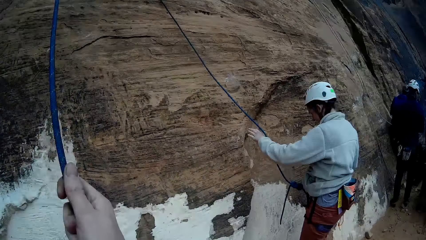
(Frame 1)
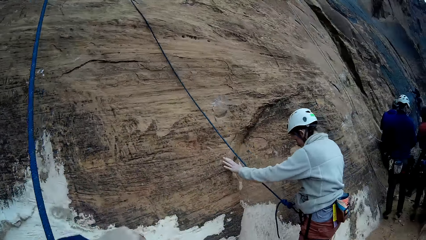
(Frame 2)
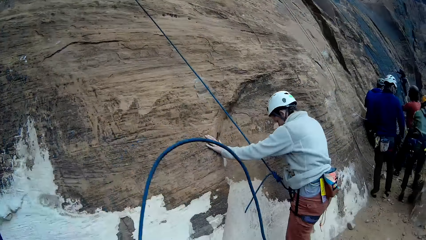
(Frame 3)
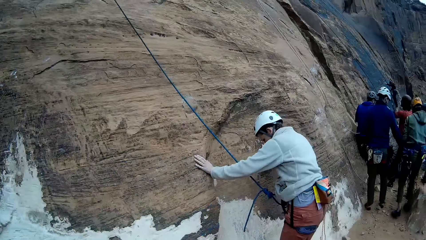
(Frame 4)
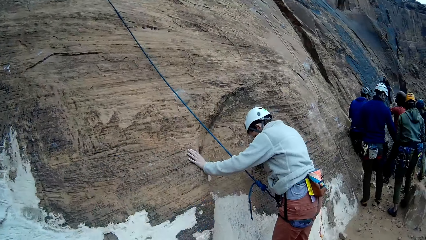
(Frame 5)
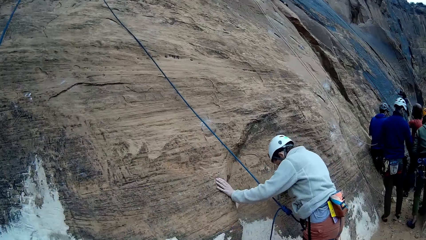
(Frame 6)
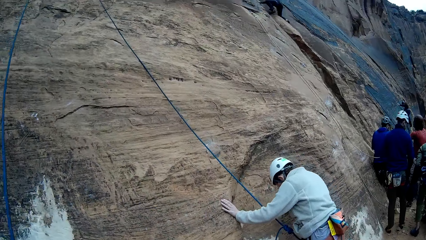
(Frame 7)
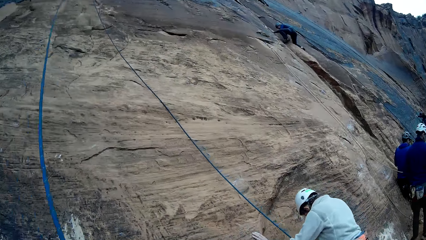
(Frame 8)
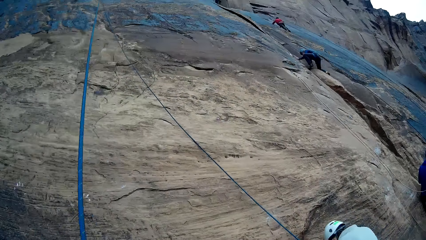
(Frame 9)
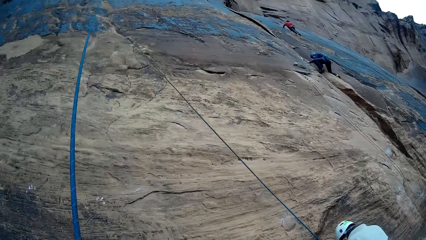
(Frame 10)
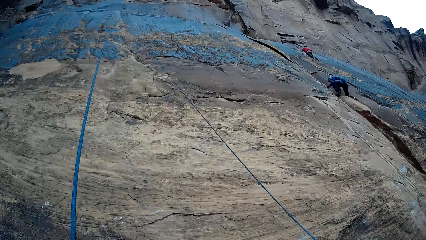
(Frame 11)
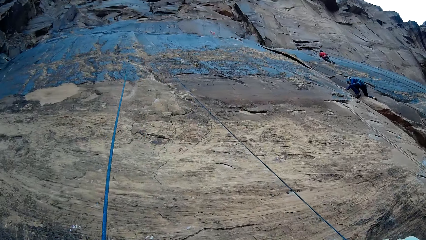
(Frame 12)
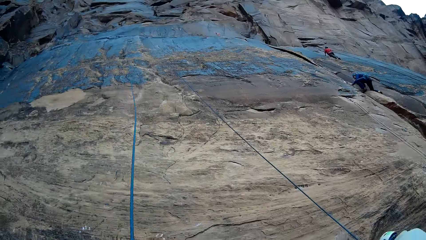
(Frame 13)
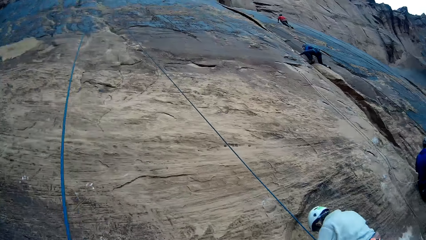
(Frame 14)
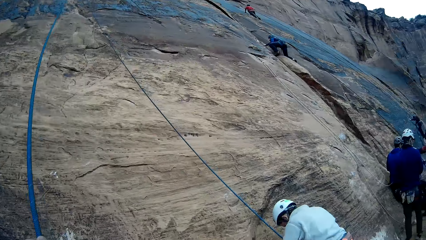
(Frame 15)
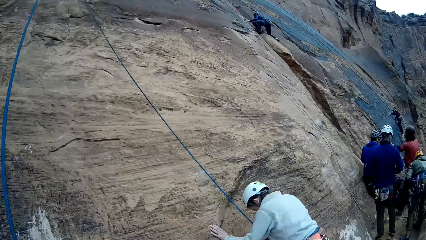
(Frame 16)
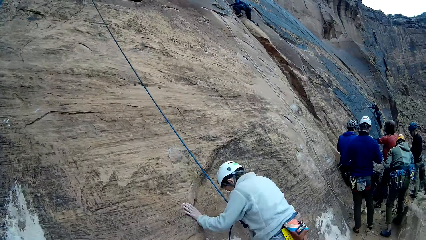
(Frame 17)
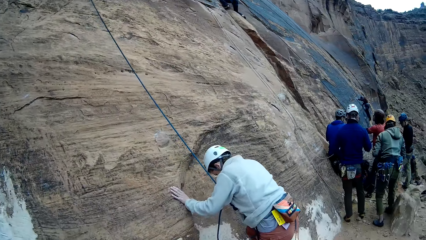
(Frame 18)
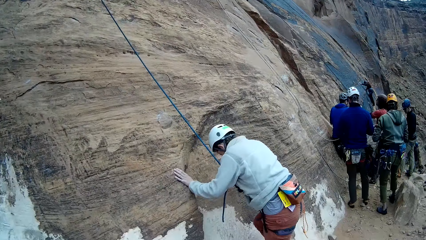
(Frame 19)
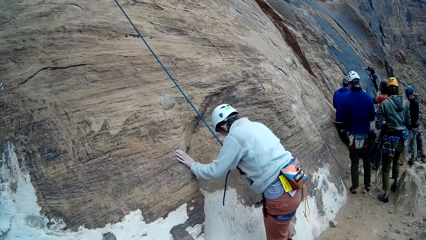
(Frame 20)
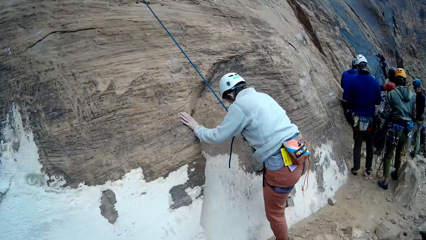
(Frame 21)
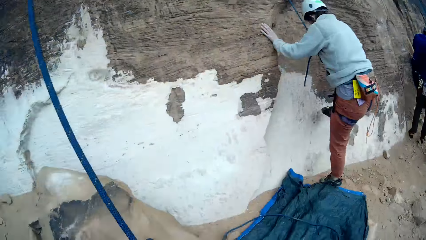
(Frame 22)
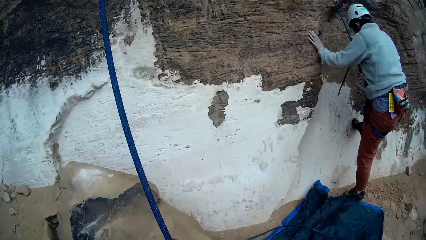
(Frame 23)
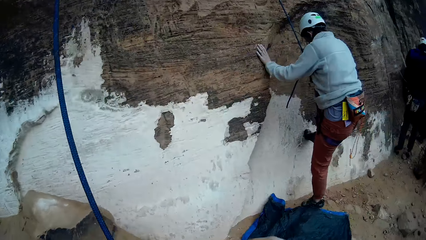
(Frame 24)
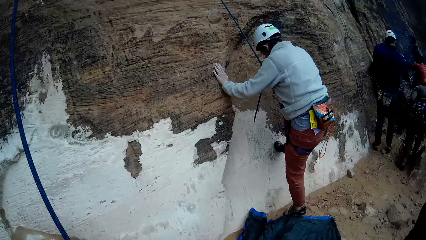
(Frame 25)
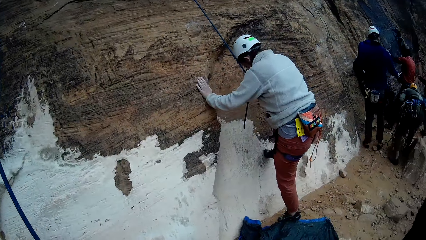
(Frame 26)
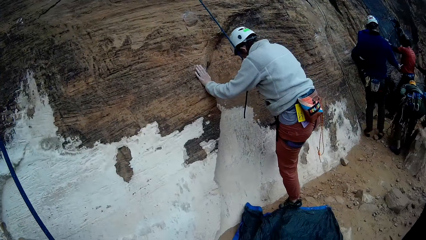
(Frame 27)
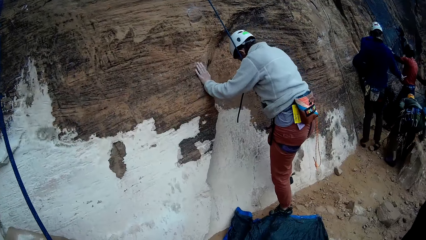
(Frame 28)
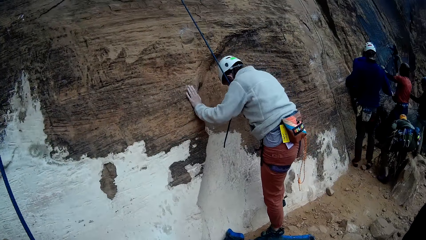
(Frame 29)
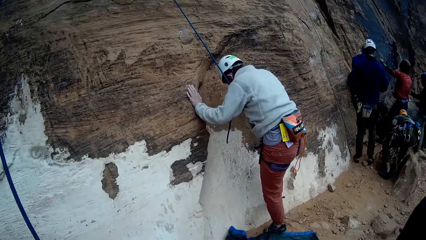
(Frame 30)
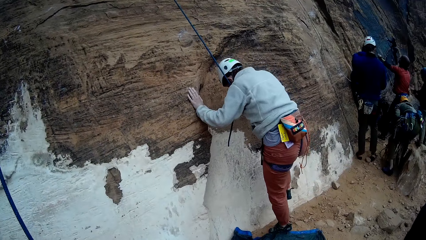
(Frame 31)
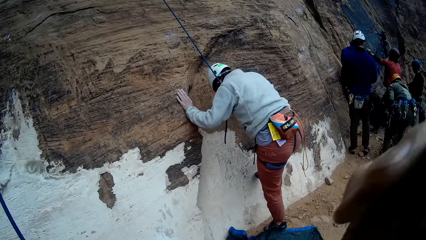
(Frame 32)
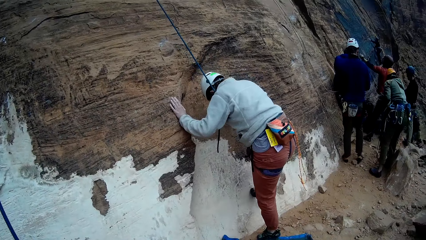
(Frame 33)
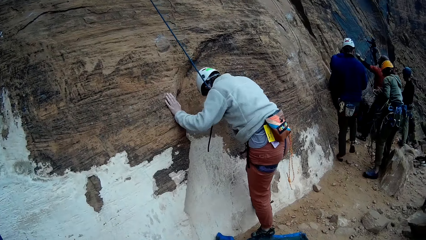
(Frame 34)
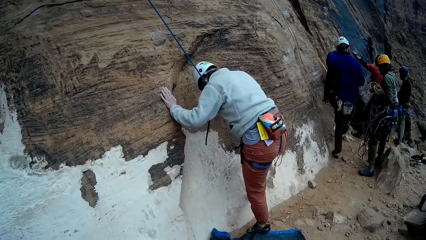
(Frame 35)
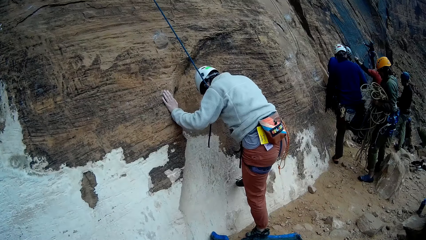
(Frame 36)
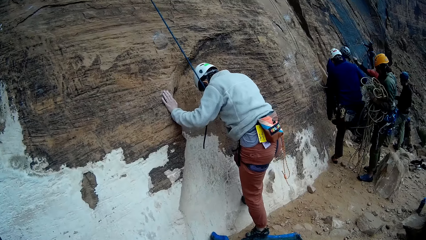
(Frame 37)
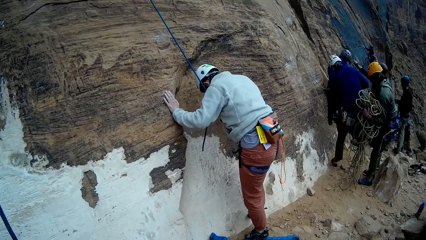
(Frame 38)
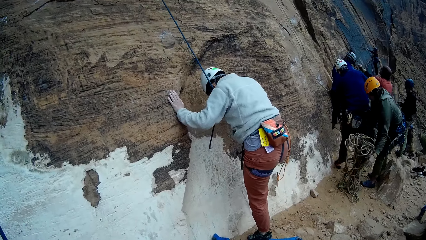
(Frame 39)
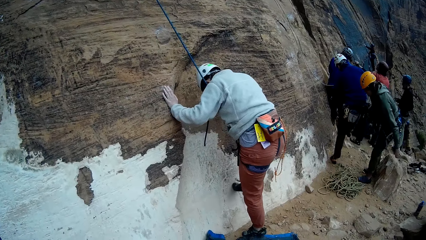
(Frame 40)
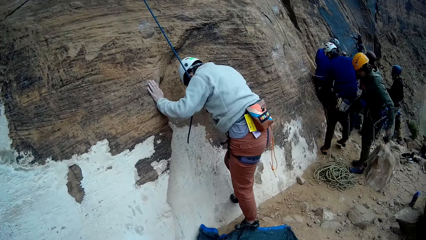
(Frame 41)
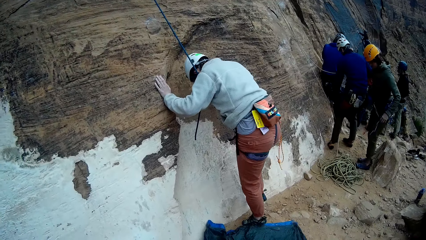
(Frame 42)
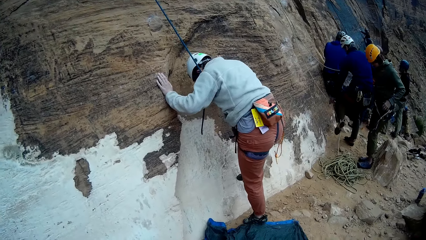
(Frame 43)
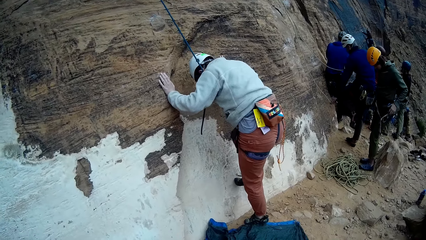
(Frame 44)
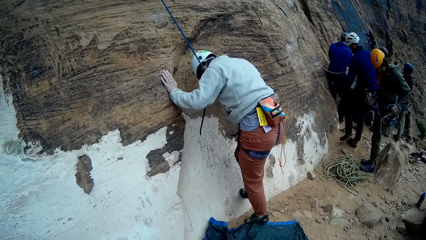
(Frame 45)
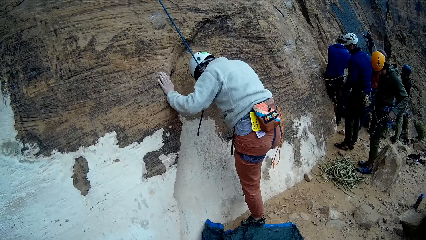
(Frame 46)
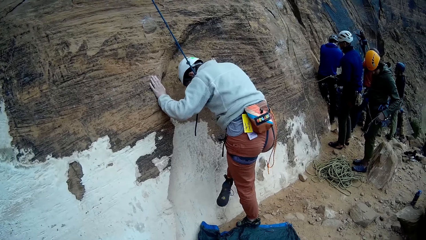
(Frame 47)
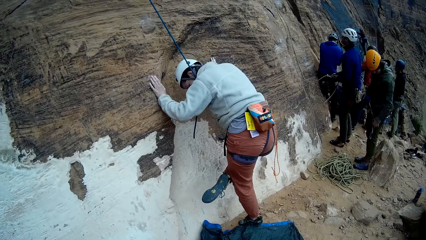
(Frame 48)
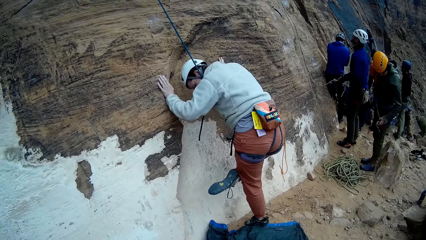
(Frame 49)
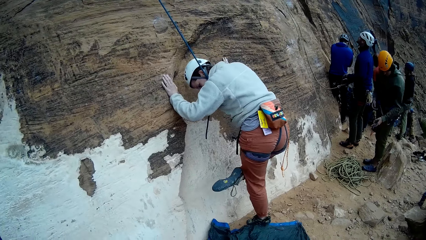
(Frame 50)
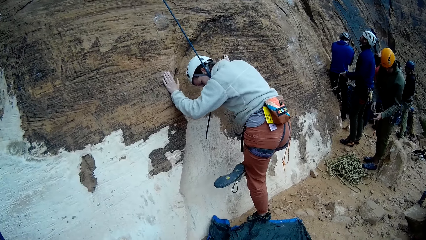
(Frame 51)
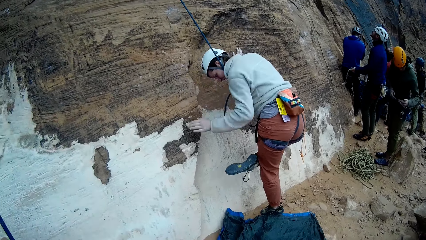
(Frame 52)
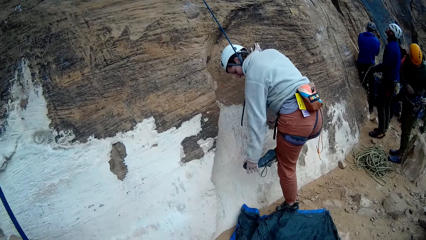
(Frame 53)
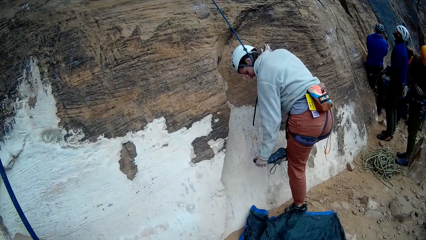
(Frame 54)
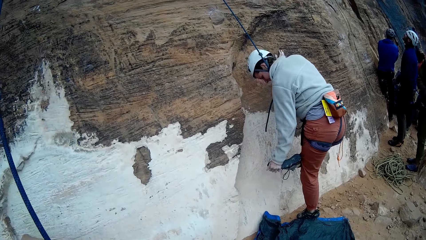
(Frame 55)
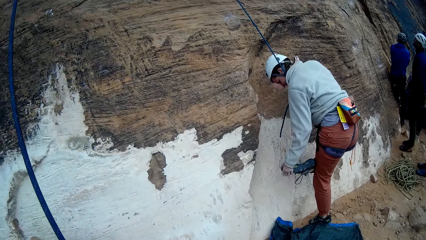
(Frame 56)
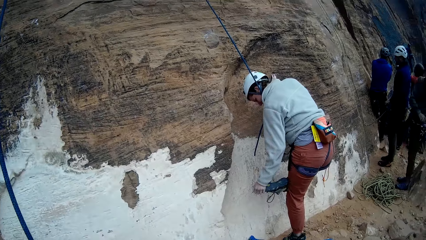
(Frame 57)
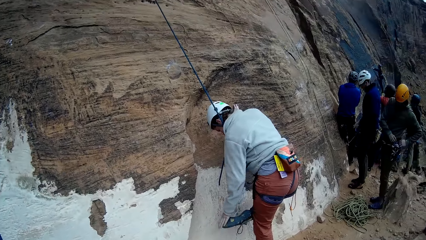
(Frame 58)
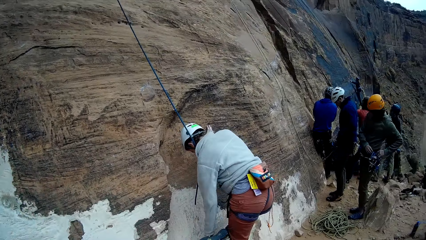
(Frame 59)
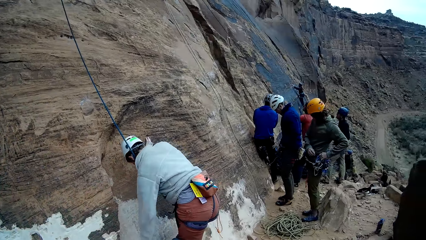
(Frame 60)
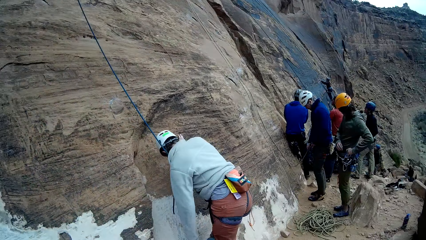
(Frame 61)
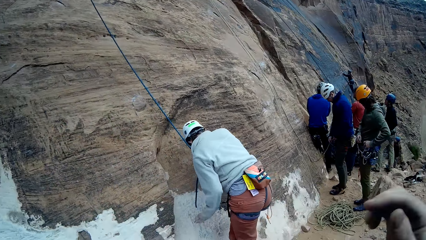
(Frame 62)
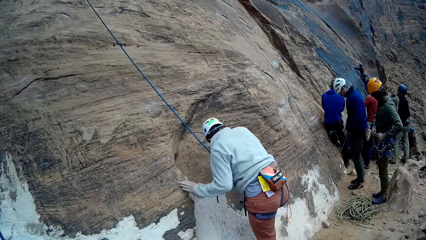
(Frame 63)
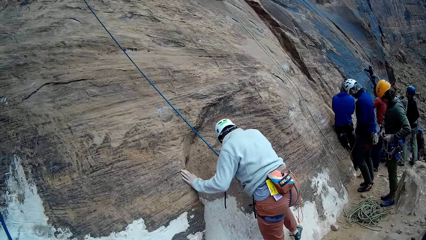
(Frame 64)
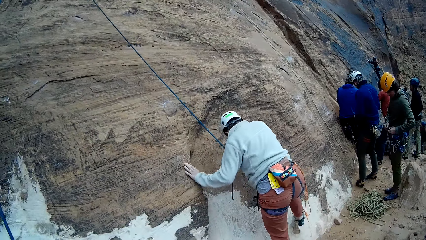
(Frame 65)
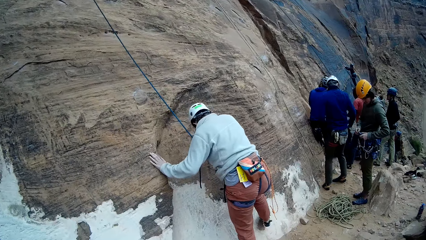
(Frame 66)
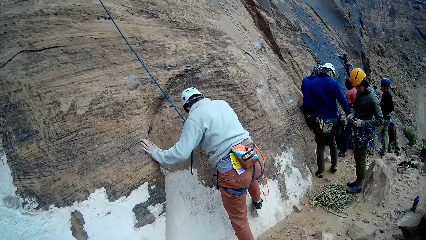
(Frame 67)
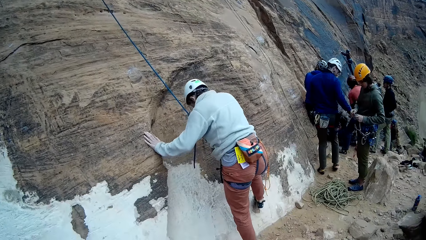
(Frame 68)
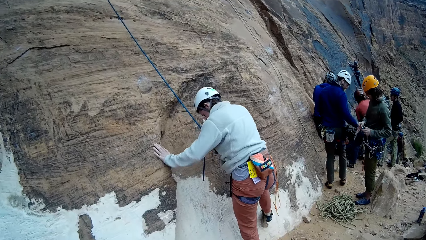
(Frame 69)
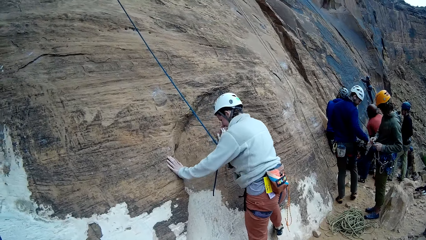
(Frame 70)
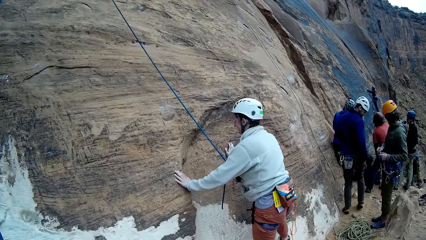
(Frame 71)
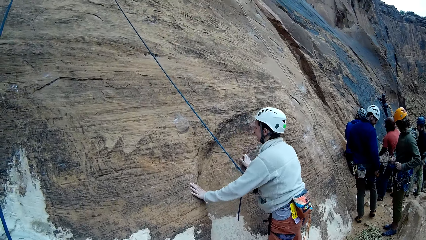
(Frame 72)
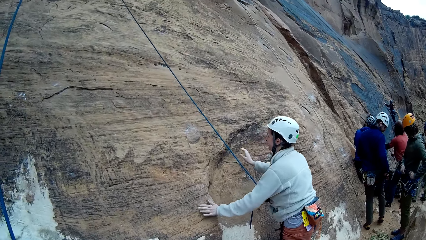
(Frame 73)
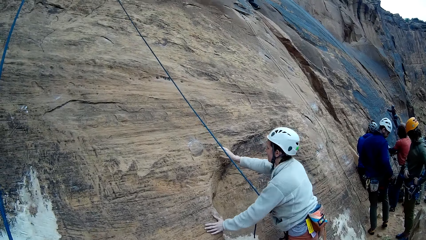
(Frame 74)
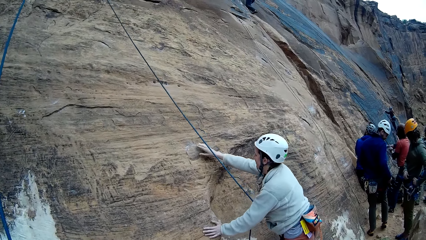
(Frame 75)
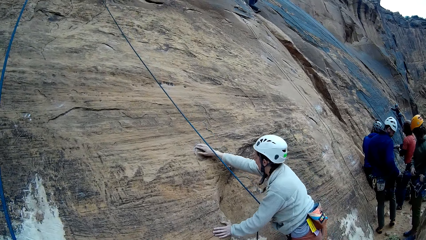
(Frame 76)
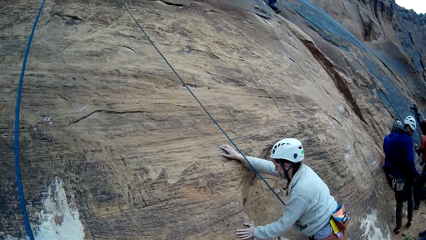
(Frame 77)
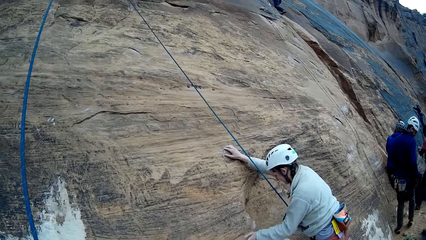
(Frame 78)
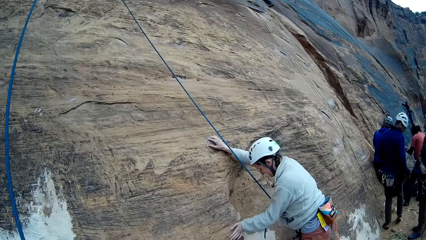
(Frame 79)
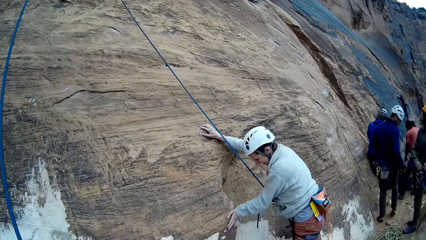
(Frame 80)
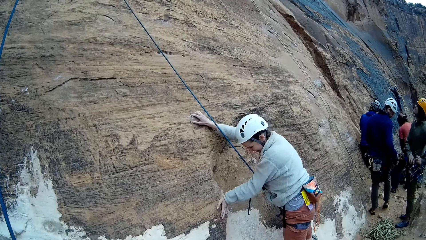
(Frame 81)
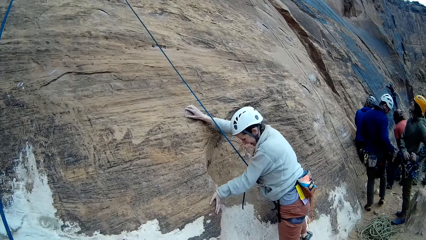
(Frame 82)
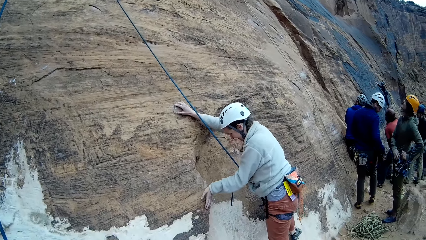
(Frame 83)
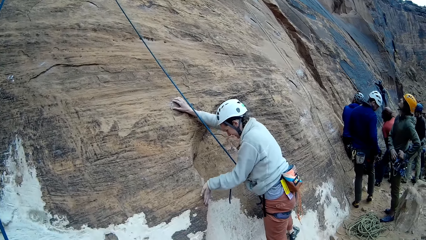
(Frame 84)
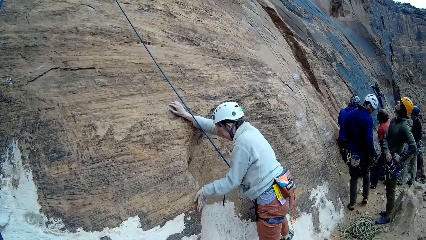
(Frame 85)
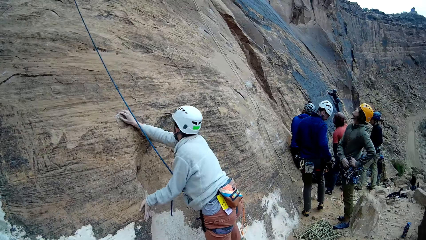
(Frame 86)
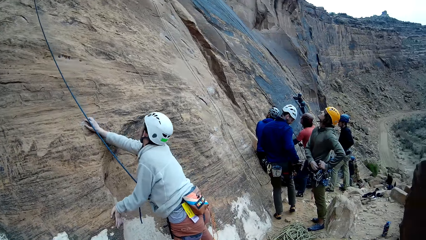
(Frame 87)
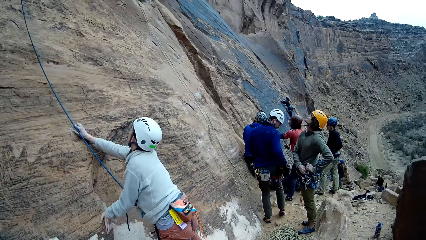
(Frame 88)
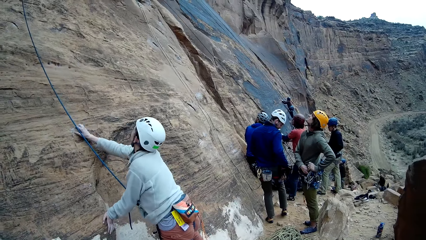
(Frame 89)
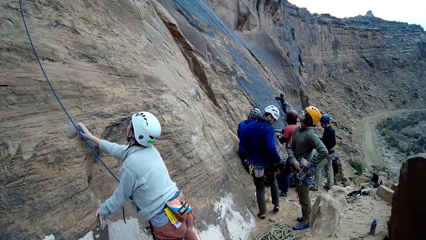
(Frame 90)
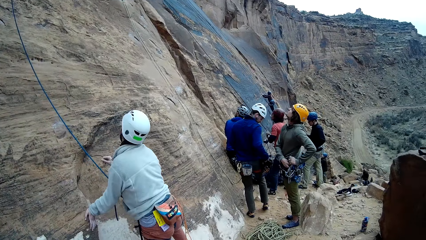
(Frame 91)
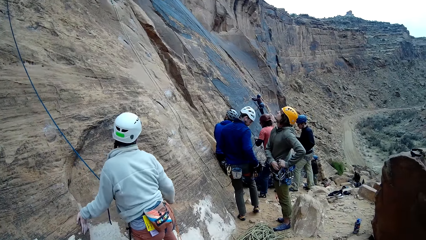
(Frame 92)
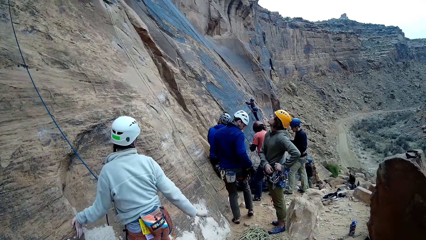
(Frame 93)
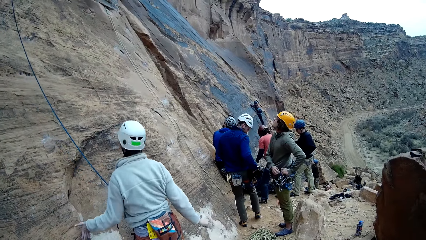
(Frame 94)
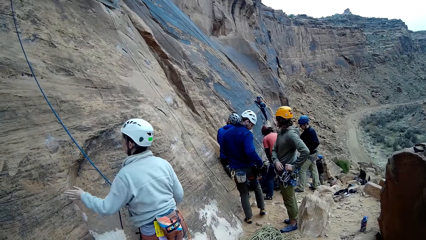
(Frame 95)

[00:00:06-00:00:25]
A climber touches the mountain with both hands. The camera wearer adjusts the set rope on the mountain with both hands. Two other climbers climb the mountain with the rope in both hands. Another climber picks a bunch of ropes from the ground with both hands. The first climber scratches her right foot against the mountain. The other climber drops the bunch of ropes onto the ground with both hands. A man removes dirt from the shoe. The first climber holds her right foot with her left hand. The man stares at the shoe. The other climber sets a climbing rope on his waist. The first climber touches the mountain with both hands. The man starts climbing the mountain.
